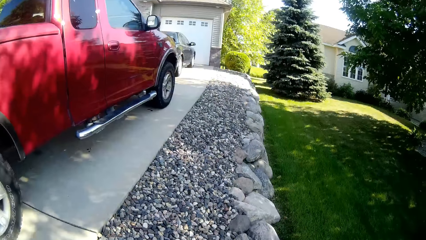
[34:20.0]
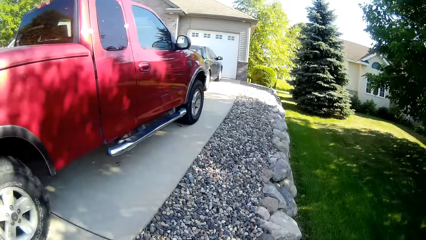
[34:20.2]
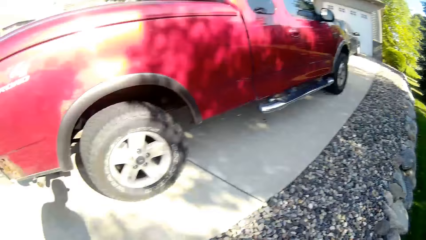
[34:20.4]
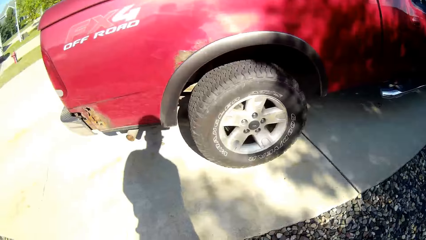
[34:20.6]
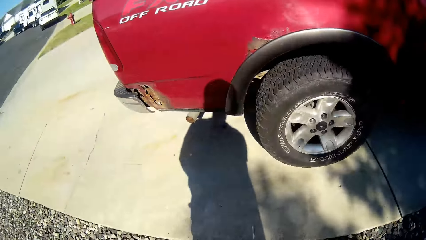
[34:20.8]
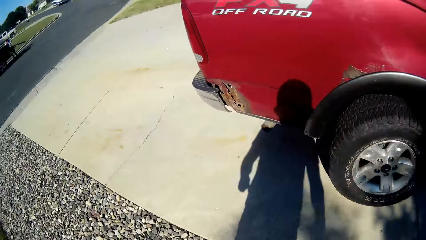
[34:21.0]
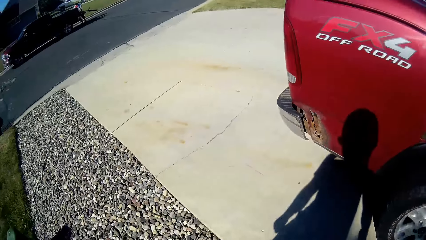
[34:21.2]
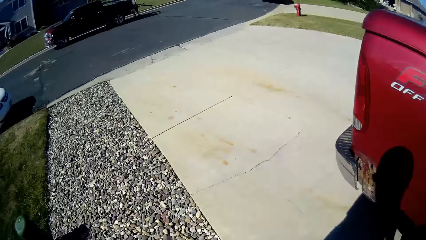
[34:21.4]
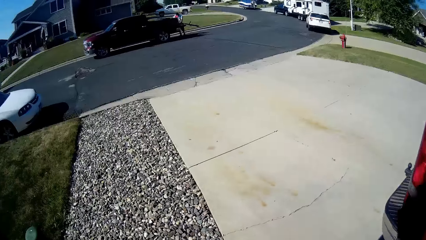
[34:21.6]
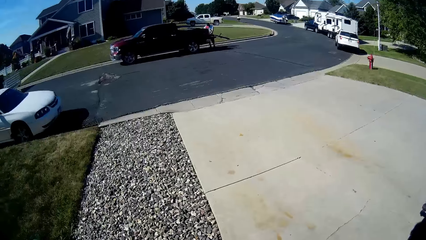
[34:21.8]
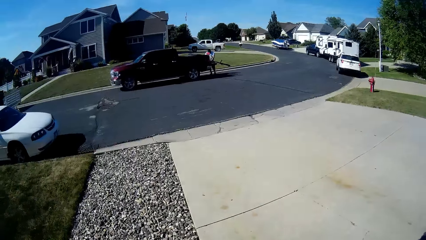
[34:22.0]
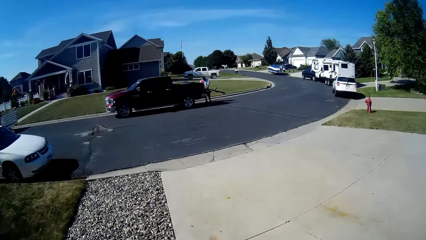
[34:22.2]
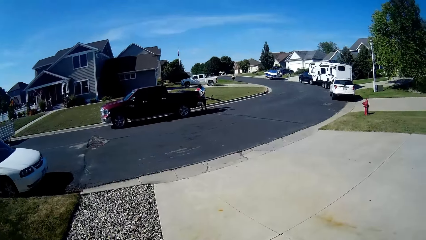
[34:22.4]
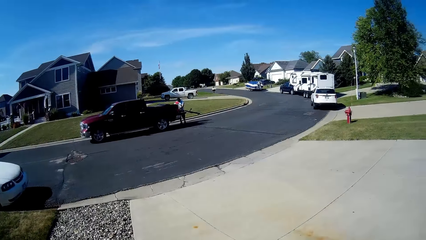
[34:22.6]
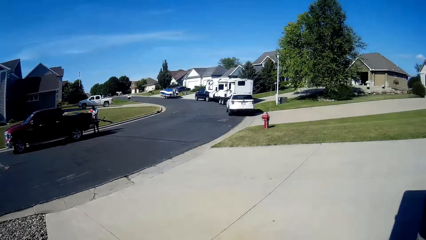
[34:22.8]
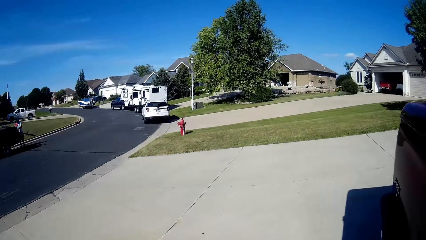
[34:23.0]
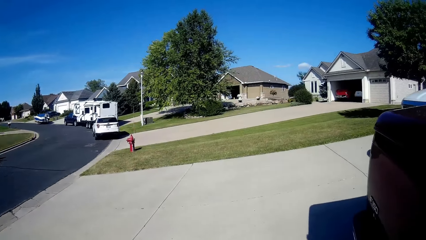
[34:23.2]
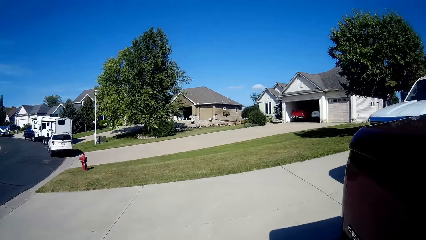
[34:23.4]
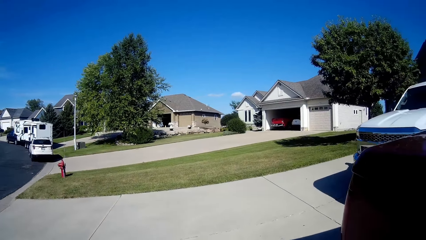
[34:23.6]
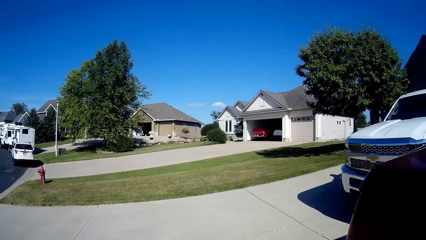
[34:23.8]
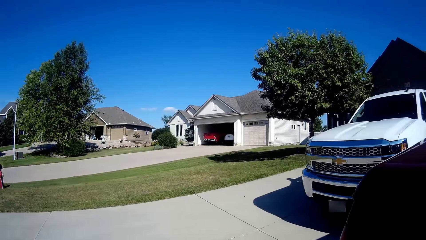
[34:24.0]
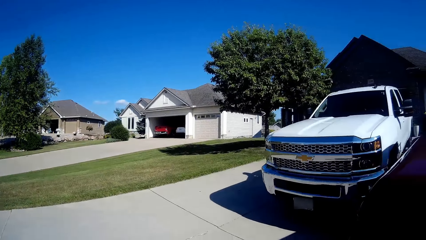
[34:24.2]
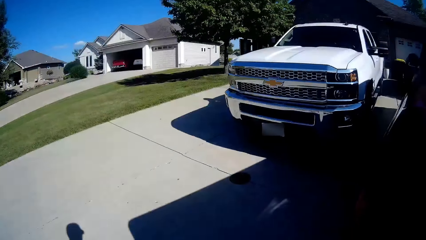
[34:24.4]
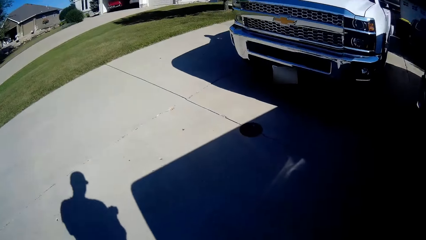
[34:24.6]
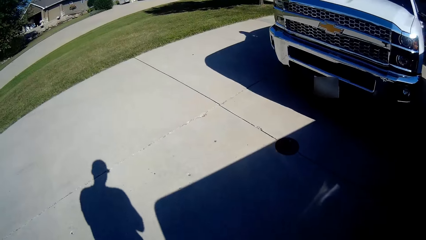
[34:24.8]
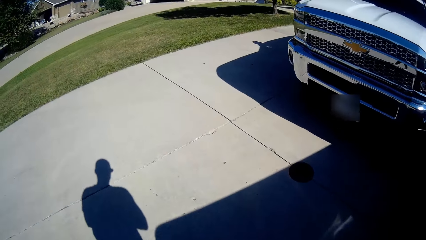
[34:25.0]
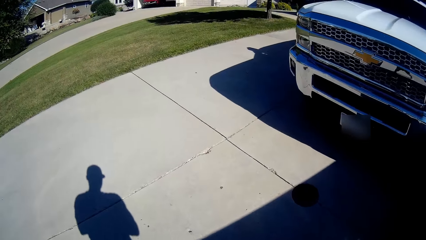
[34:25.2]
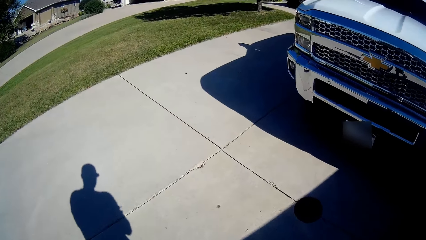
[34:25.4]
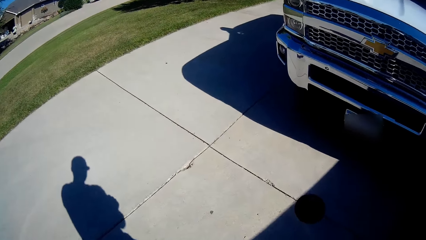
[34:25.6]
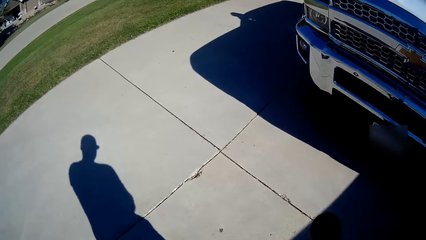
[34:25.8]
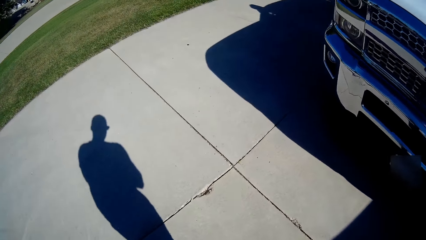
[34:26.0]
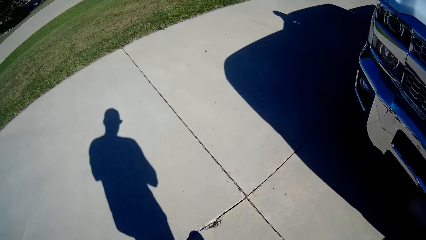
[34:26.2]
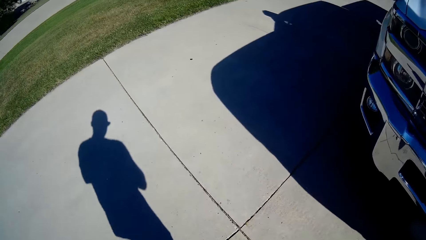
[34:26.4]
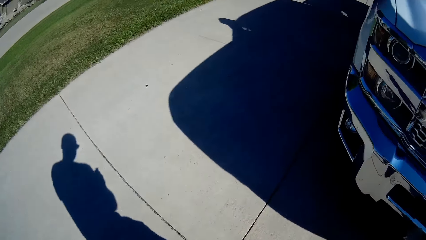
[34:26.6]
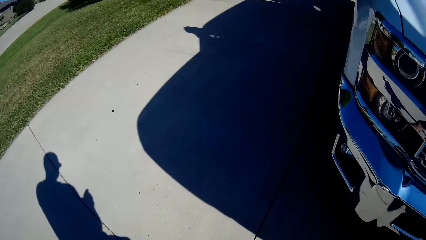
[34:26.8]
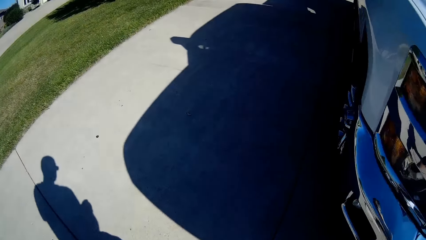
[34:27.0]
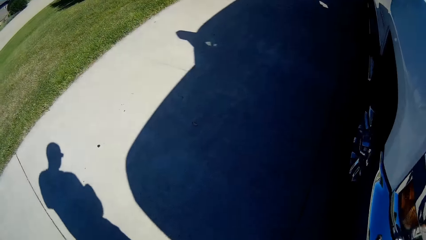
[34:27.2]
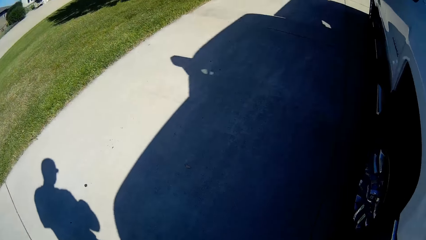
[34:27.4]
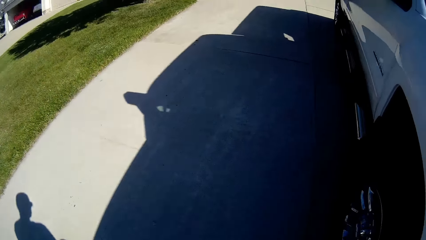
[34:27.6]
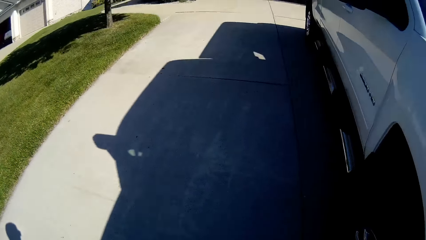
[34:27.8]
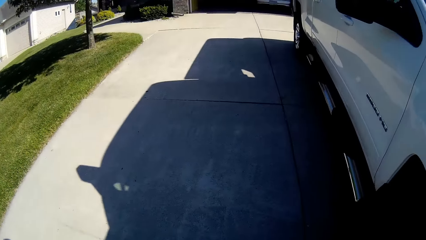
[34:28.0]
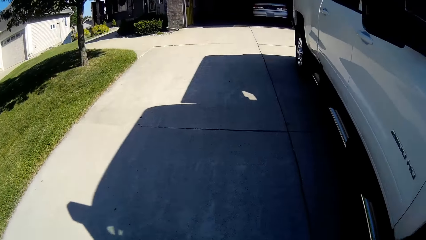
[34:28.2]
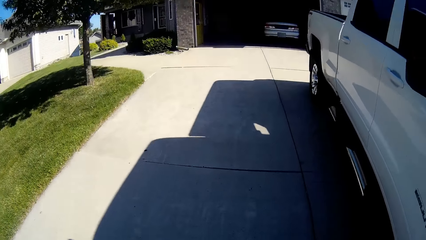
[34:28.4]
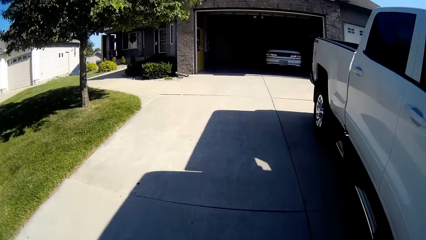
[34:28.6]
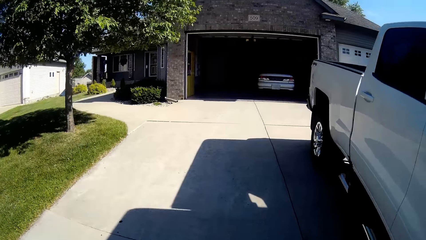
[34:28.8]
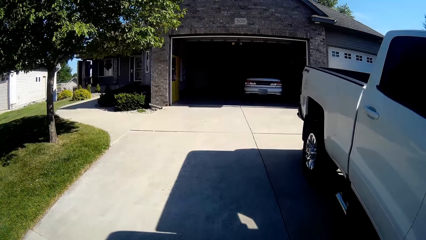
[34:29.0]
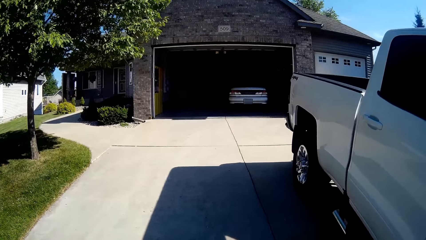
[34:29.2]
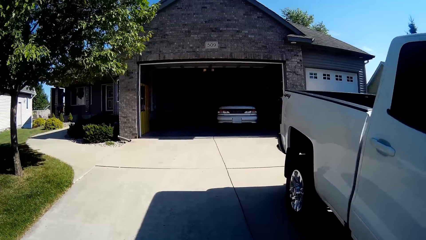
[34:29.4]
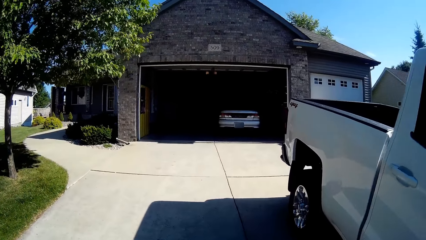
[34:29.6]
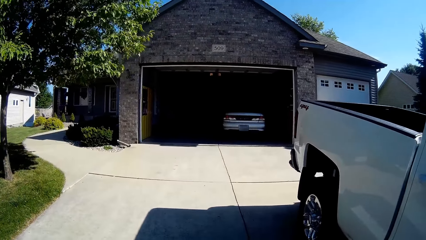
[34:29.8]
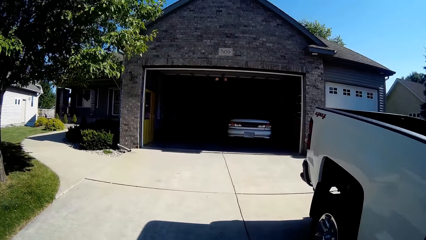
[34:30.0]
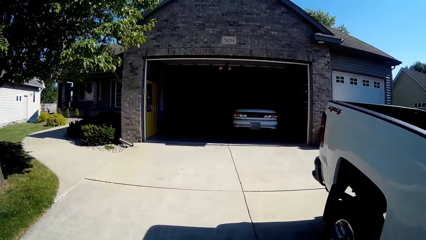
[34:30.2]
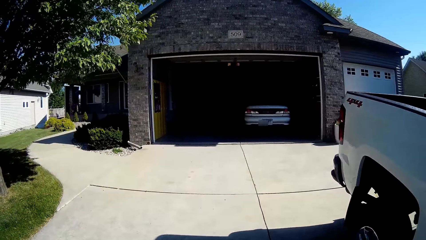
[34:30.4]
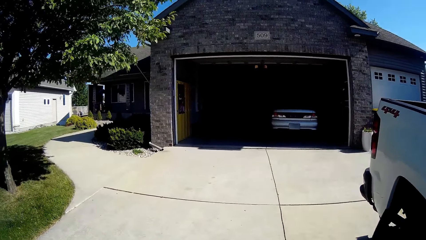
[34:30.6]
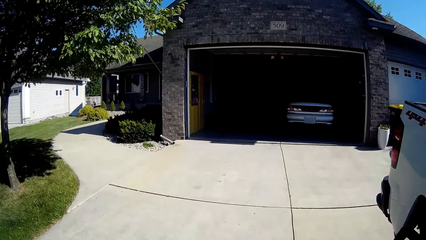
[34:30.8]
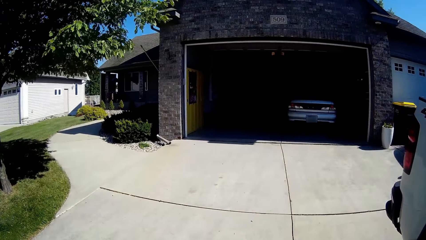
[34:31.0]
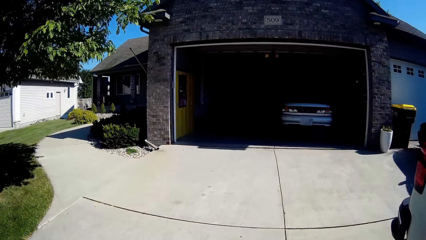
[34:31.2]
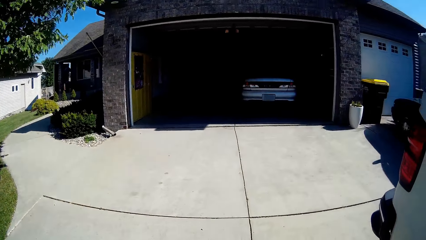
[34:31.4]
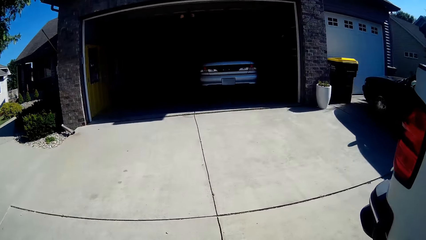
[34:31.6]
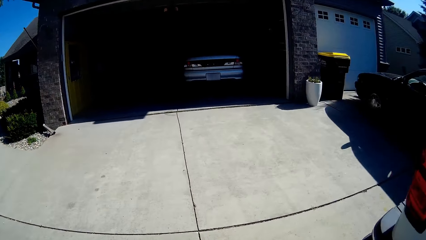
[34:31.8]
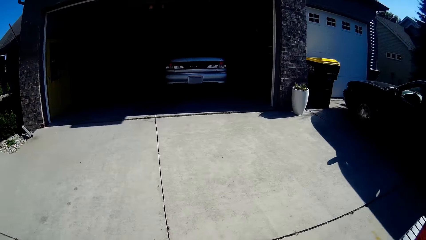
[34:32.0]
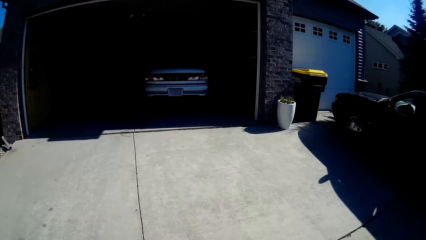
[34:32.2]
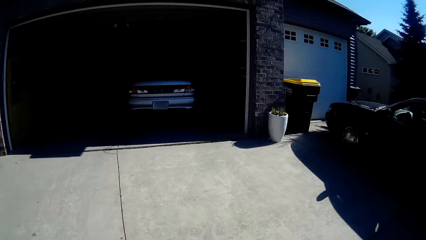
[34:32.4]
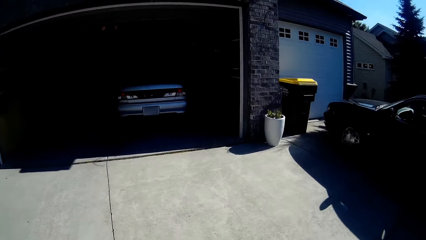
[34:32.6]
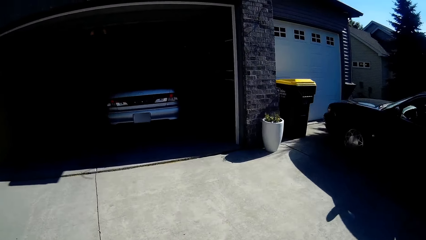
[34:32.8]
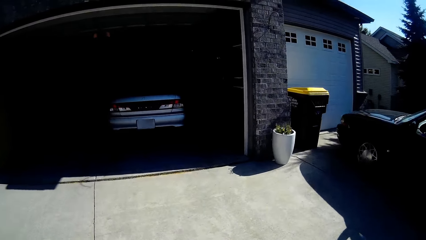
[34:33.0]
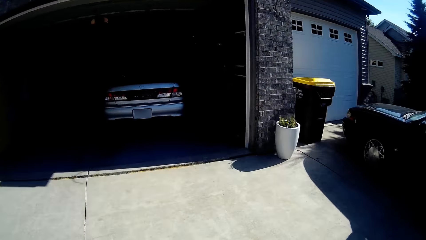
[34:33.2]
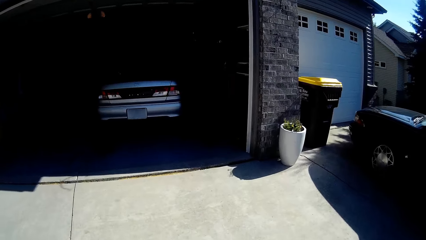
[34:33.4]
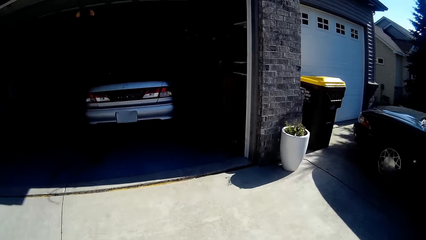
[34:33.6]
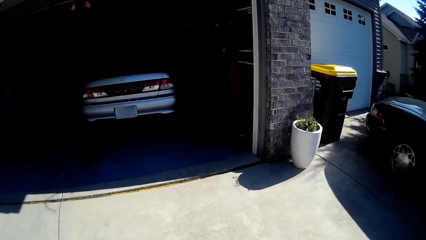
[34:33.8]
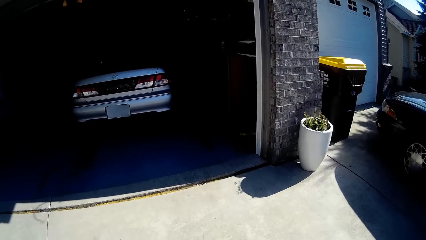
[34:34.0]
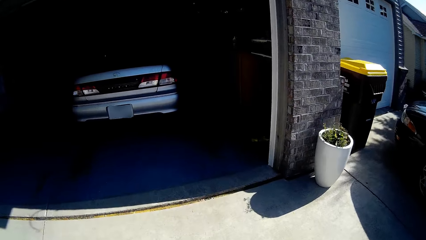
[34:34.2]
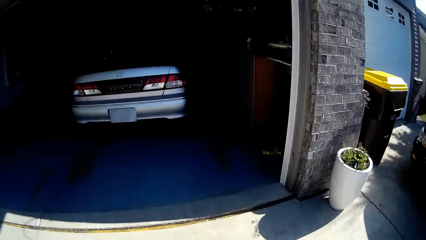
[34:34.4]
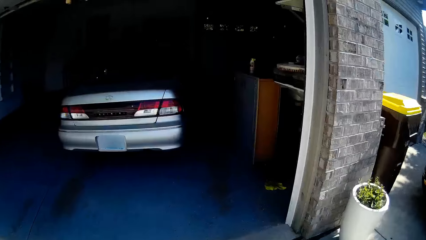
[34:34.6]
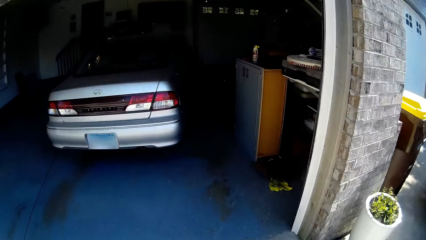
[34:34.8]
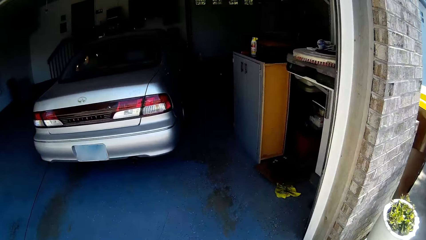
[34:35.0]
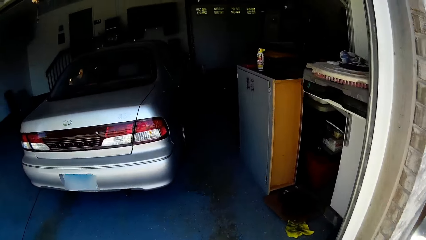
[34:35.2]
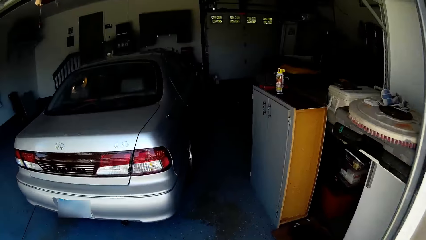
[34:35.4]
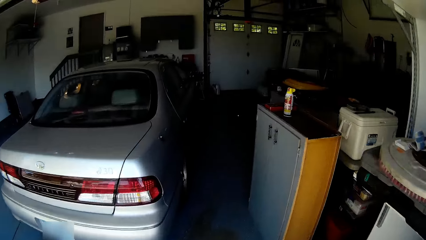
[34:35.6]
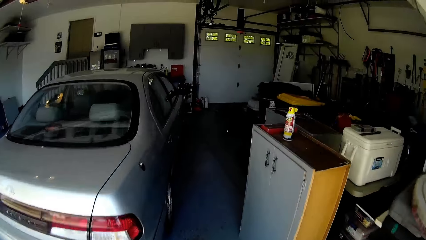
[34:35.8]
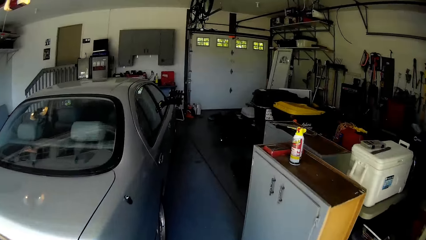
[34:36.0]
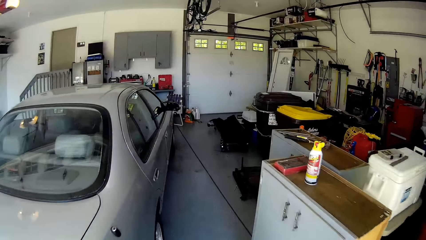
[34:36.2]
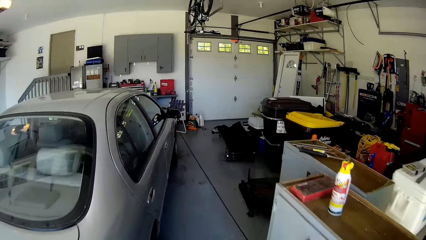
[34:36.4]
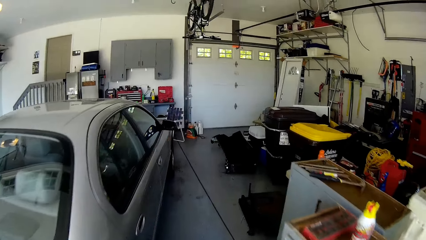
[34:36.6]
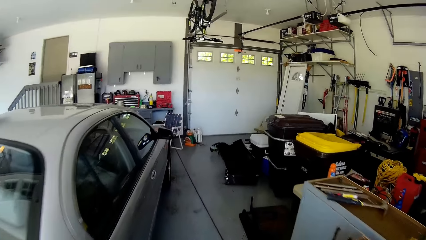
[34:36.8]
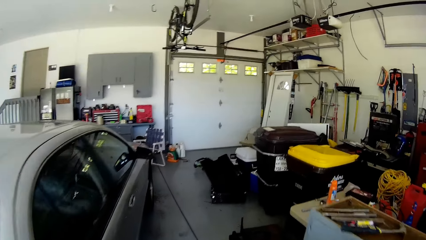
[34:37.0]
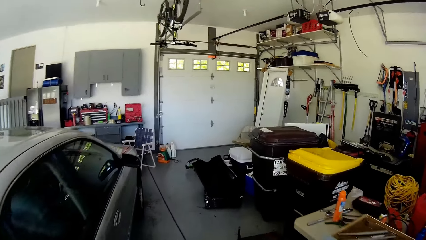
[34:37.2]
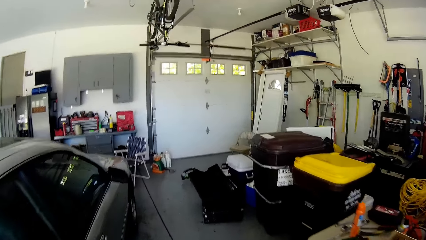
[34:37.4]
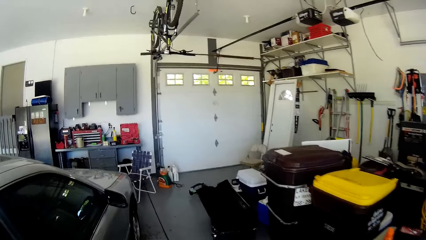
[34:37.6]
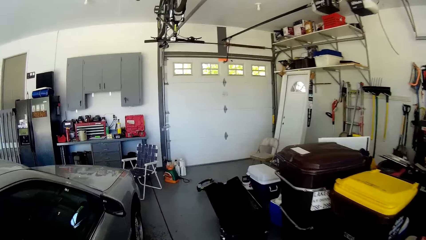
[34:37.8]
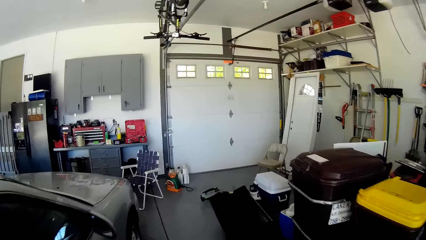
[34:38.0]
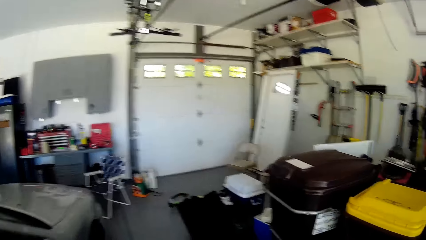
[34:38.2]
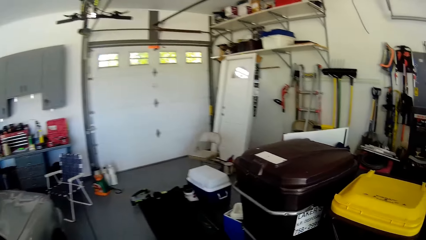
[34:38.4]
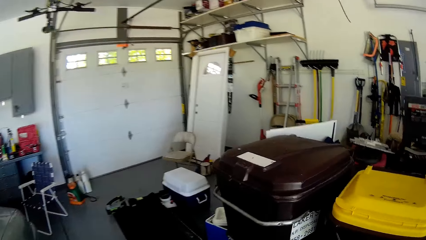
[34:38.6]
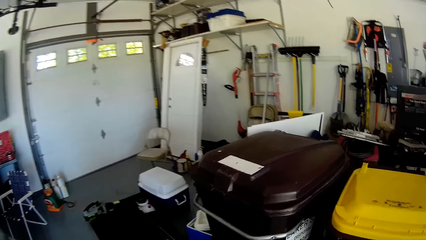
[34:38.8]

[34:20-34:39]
The camera wearer looks around. They turn around. They walk on the road. They walk towards the garage. They walk in the garage.
